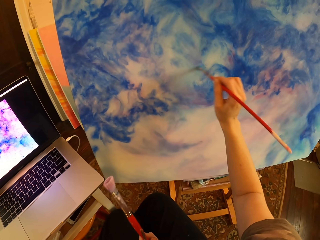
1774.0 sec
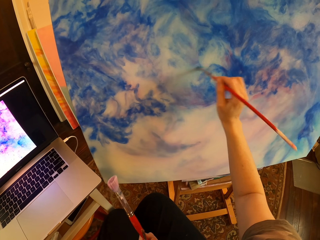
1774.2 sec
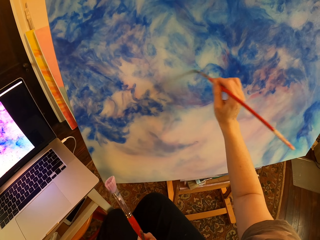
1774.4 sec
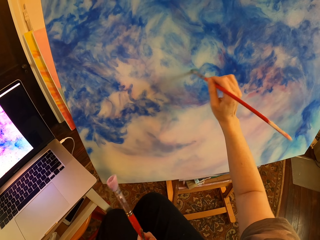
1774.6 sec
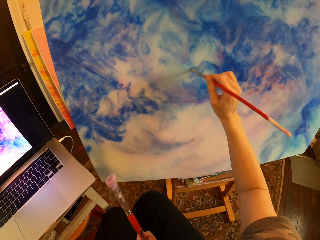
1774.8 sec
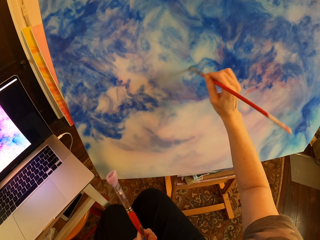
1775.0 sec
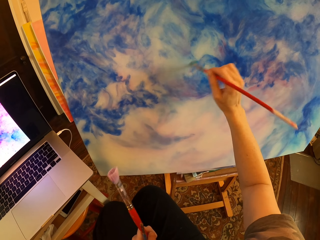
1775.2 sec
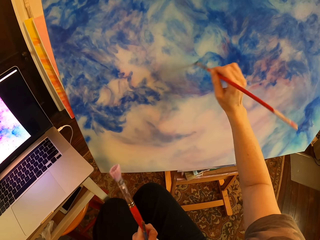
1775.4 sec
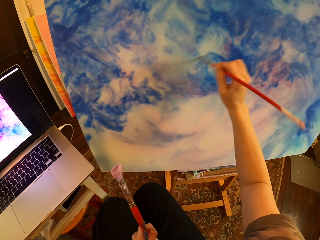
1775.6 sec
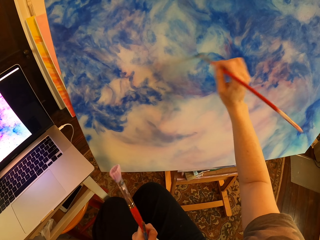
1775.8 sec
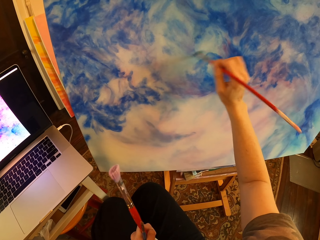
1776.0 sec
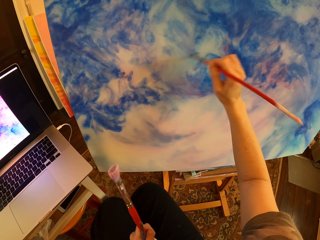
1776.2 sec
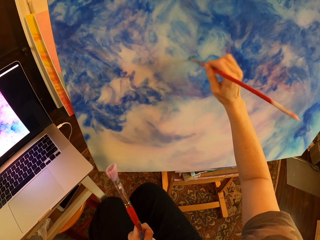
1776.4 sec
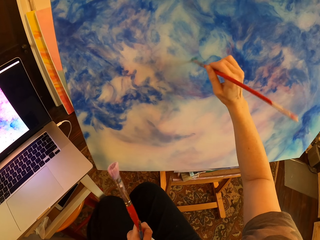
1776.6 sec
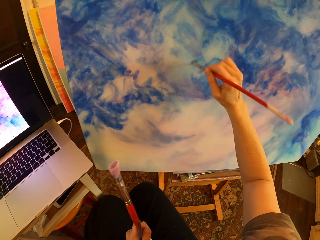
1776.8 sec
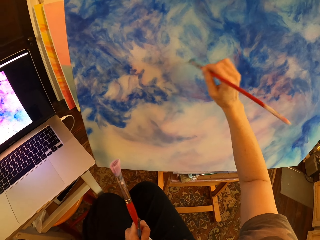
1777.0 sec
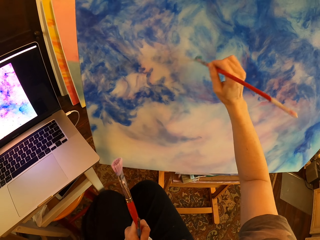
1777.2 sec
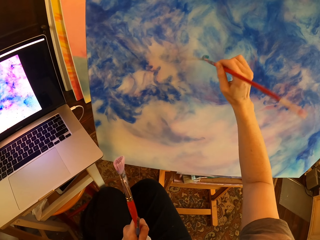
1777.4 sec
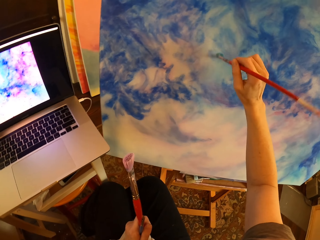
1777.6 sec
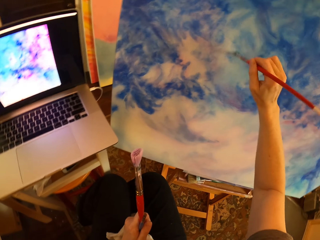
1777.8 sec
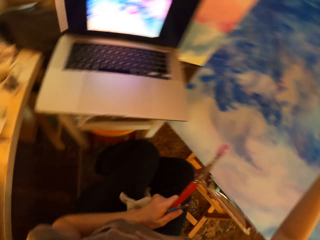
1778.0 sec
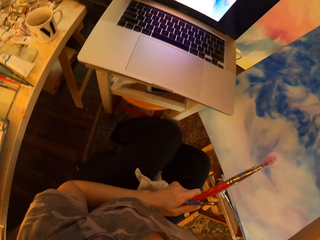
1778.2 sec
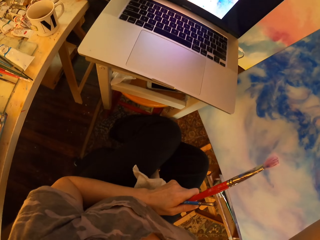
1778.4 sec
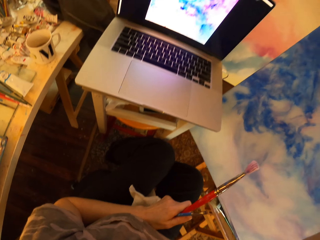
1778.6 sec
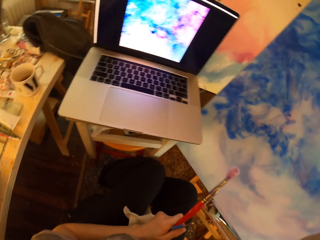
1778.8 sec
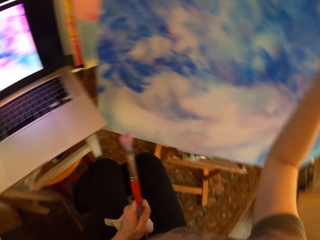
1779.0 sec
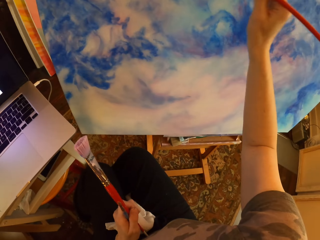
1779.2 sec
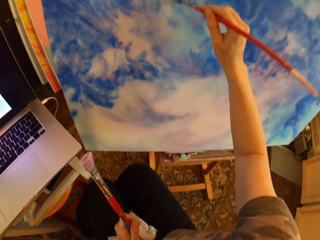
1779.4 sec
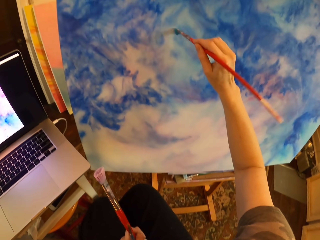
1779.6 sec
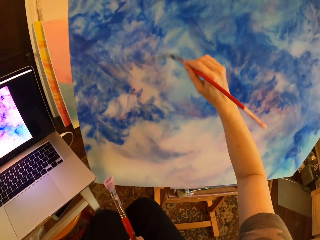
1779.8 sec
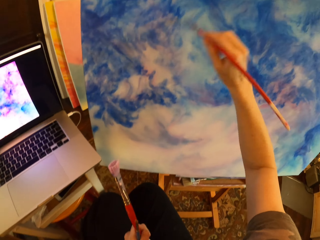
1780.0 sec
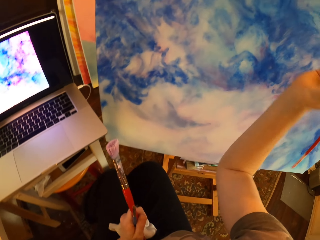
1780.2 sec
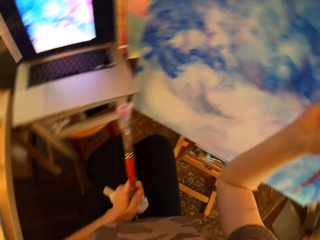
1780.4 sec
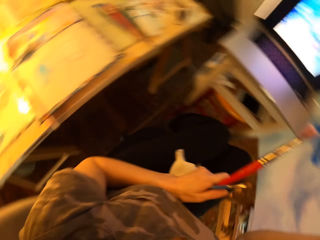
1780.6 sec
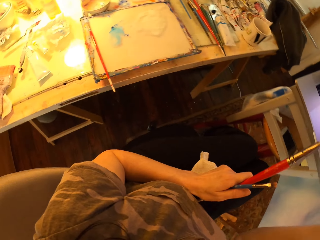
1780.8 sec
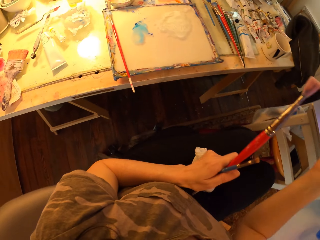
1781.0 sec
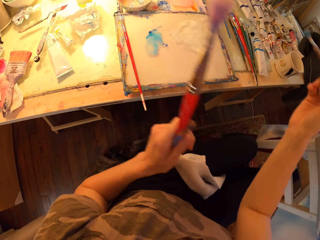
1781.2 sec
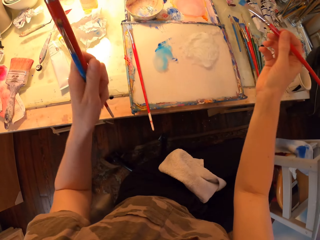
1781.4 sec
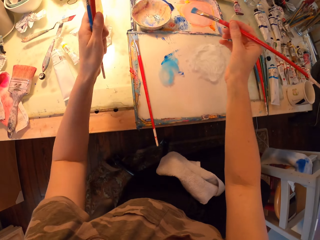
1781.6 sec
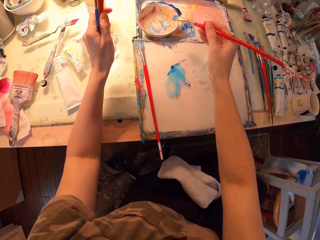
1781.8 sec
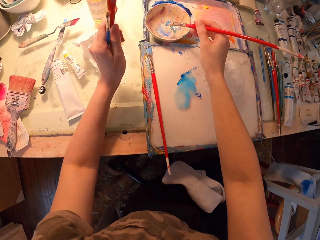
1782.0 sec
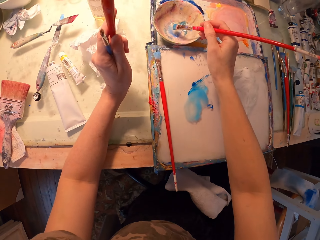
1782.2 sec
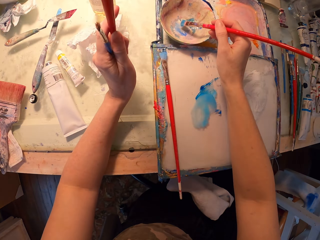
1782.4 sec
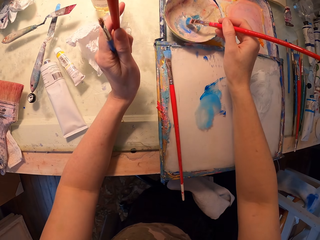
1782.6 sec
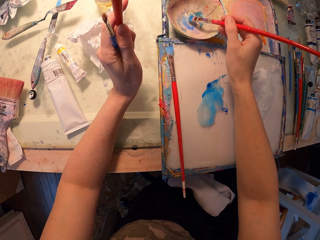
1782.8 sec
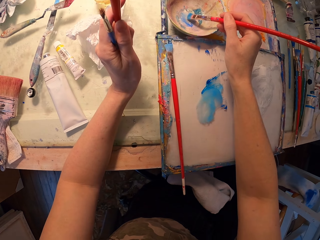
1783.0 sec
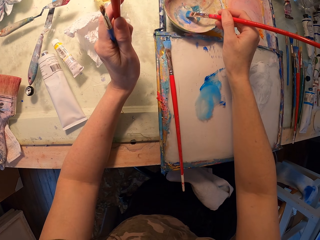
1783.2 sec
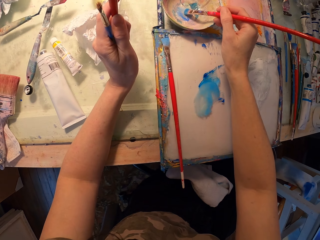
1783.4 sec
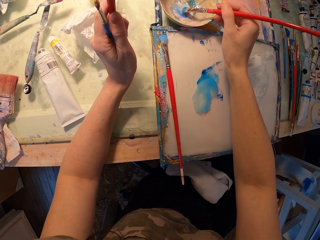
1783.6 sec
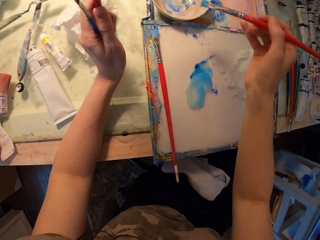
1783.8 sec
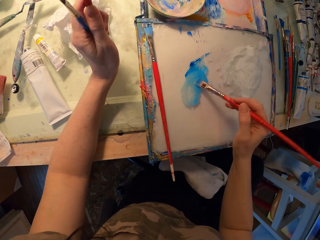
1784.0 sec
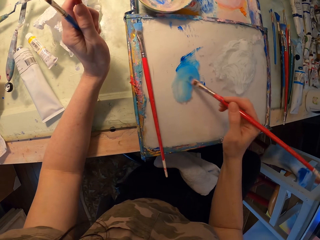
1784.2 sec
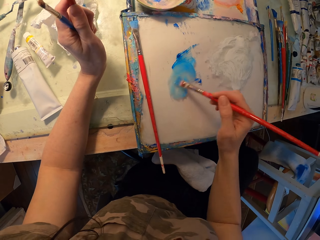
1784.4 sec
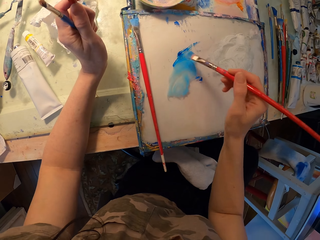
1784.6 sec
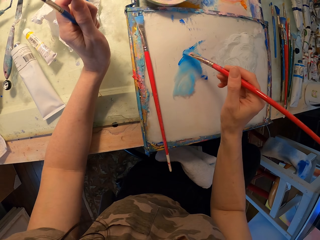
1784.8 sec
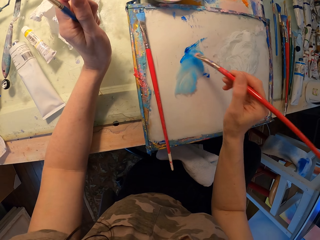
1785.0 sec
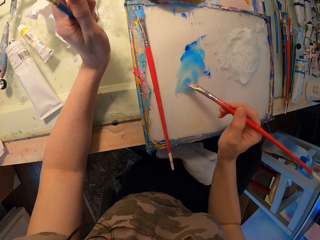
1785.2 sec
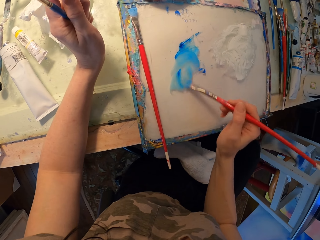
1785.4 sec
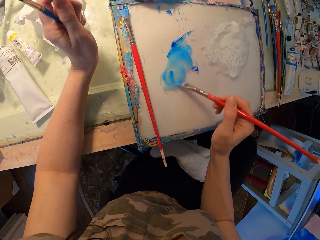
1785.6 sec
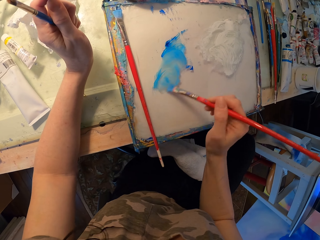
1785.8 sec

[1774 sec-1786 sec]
The camera wearer turns to the side. They stare at the laptop. They hold a piece of cloth and art brushes. They paint on a canvas with an art brush. They hold the piece of cloth and art brushes. They hold them again. They turn around. They hold the art brushes. They dip the art brush in a bowl with paint. They mix the paint with the art brush in a palette. They hold the art brushes.

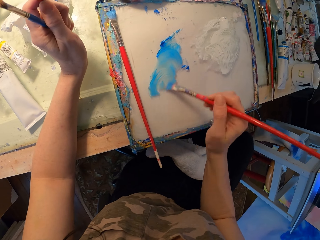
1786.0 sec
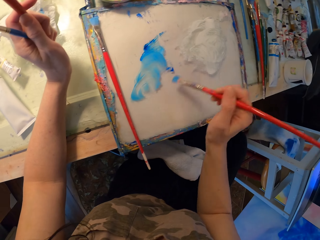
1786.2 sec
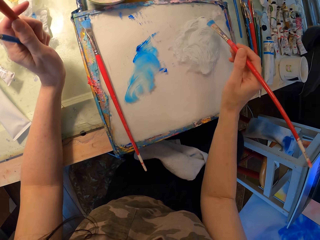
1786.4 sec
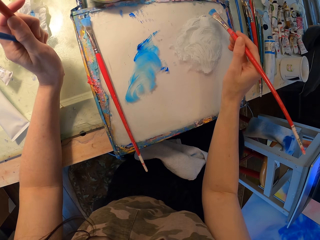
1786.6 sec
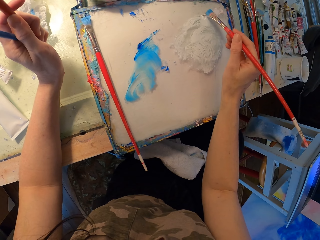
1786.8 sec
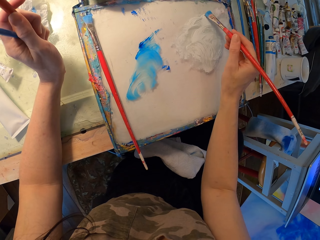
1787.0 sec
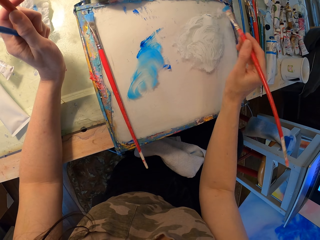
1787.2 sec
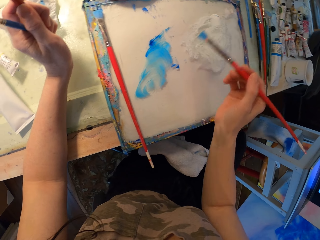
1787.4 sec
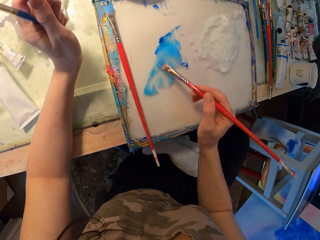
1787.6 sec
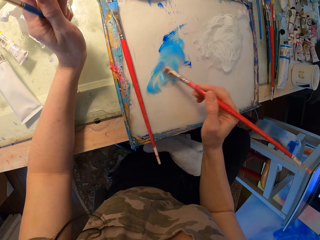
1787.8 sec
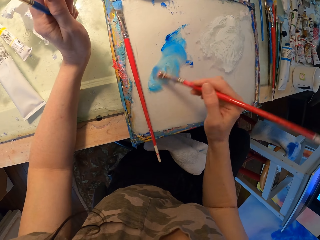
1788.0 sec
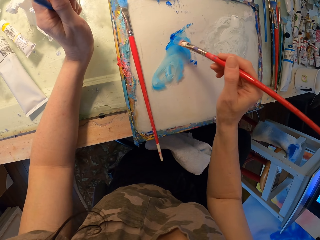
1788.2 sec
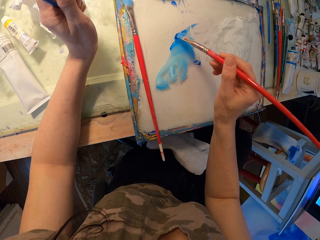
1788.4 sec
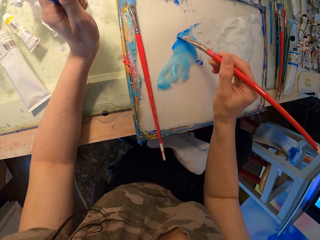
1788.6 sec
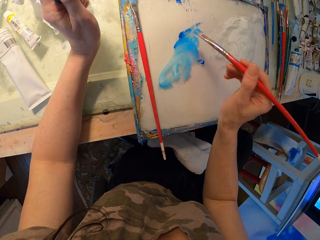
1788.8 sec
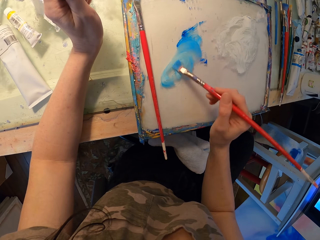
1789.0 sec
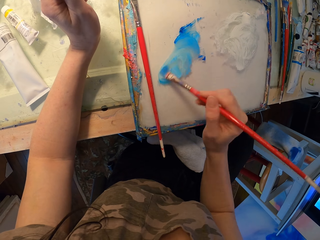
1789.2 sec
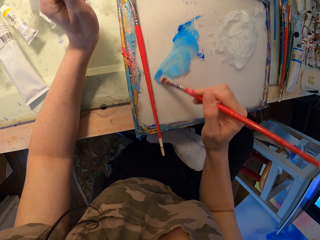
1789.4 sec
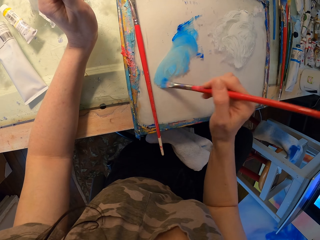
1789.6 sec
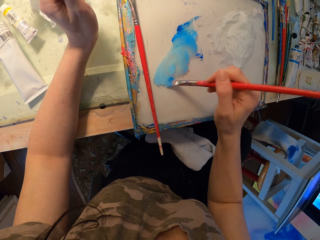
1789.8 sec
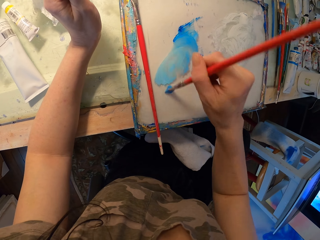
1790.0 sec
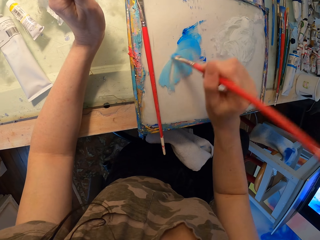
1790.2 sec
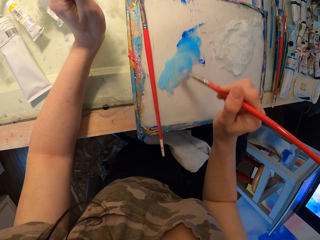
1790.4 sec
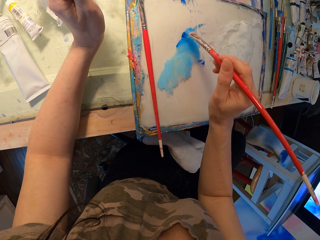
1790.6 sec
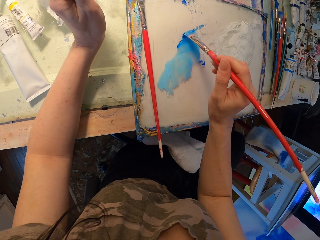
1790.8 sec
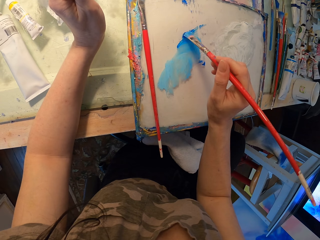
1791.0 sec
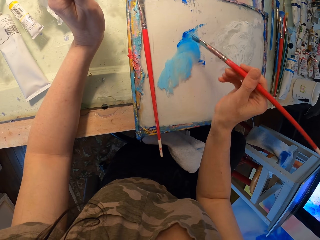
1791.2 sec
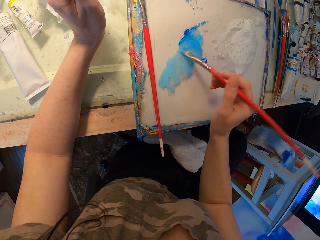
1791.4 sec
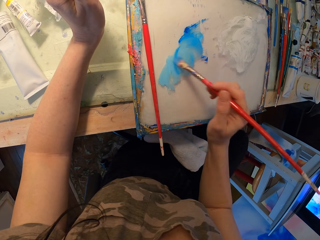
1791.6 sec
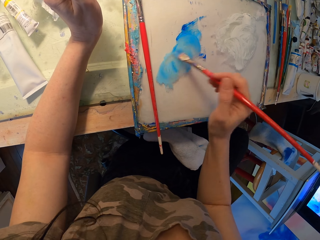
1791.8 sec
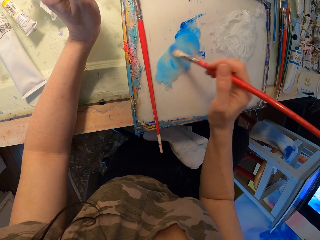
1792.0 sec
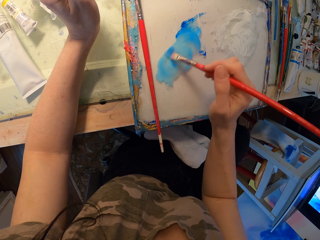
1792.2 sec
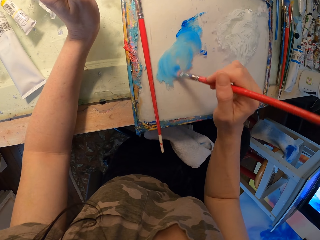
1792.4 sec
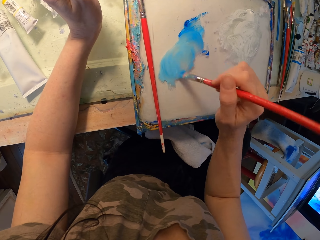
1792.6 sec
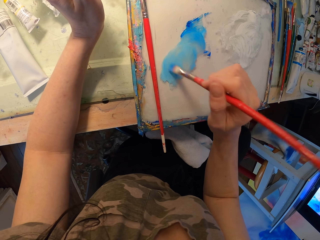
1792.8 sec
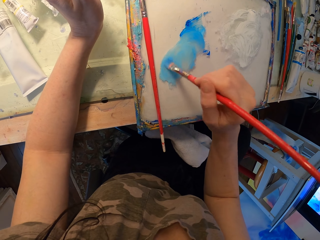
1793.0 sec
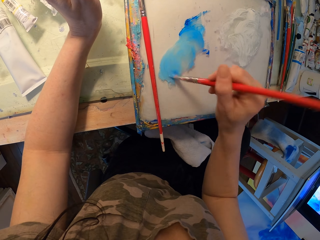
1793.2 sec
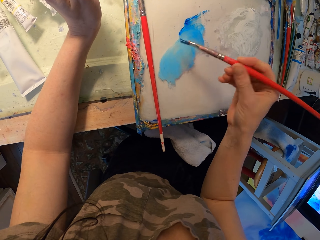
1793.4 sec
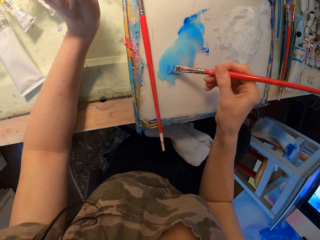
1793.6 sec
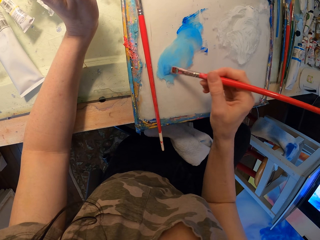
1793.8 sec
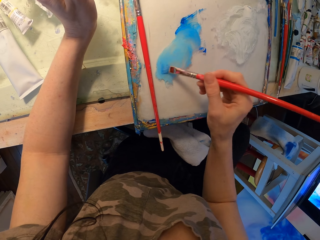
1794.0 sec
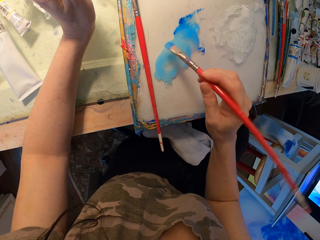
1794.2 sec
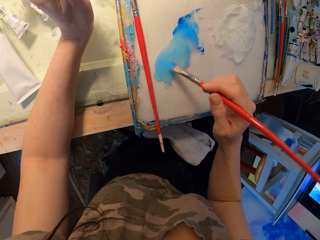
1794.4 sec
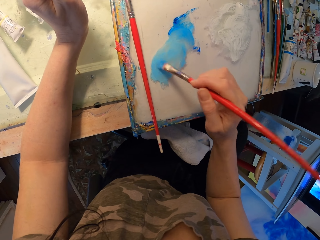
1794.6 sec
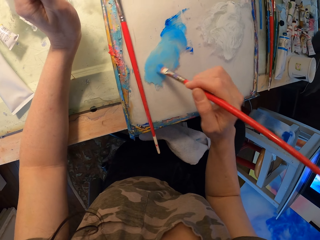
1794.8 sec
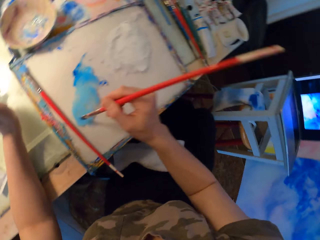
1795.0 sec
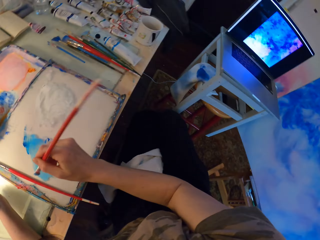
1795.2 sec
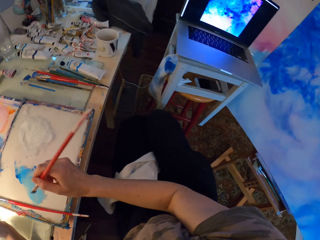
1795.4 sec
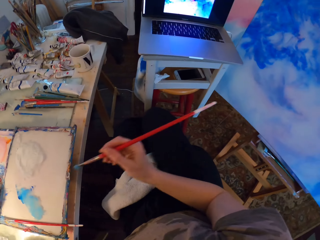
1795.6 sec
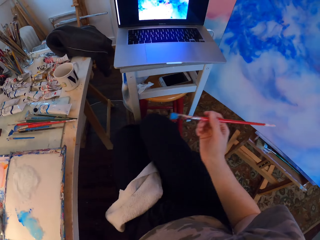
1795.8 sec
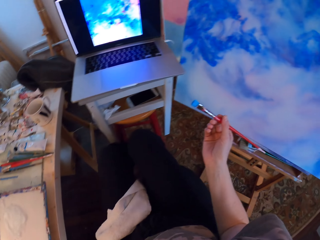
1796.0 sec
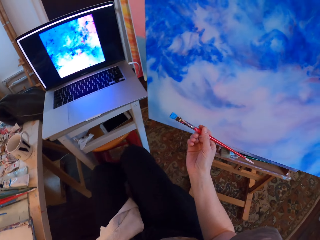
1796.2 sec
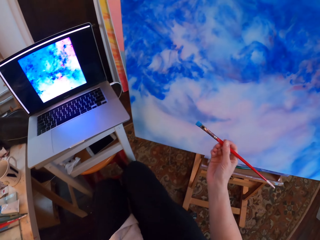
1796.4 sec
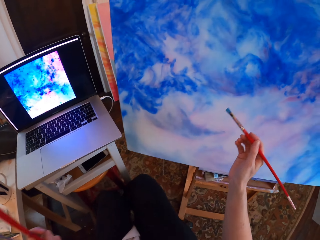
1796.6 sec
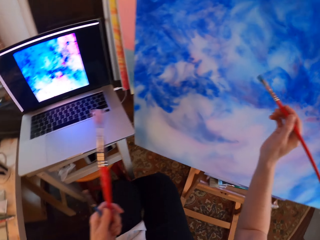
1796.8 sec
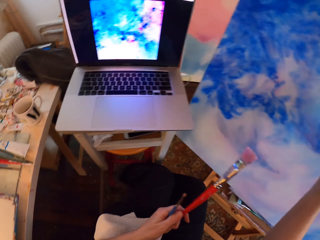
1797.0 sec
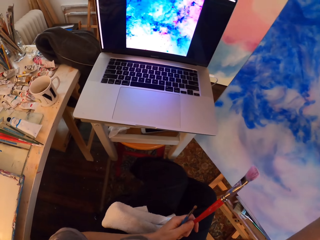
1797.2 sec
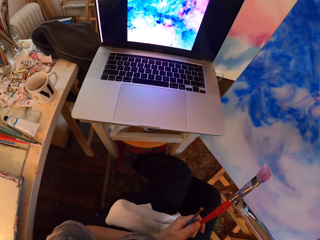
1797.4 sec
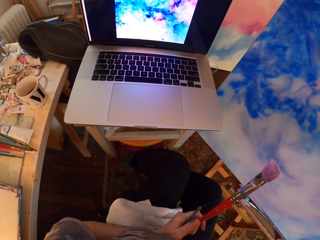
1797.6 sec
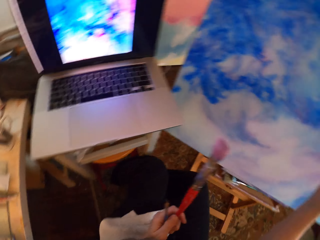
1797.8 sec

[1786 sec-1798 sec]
The camera wearer dips an art brush in white paint. They hold art brushes. They mix the paint with the art brush. They hold the art brushes. They touch blue paint with the art brush. They mix the paint with the art brush. They touch the blue paint with the art brush. They mix the paint with the art brush. They turn to the side. They hold the art brushes.
